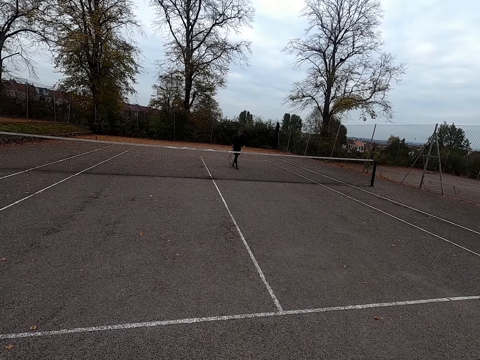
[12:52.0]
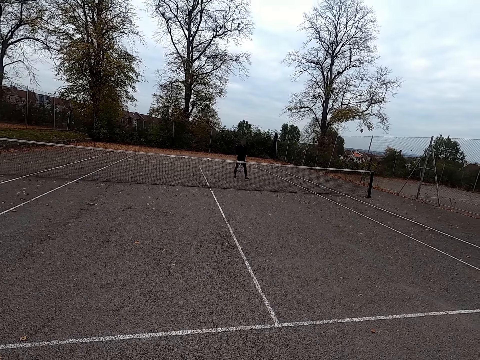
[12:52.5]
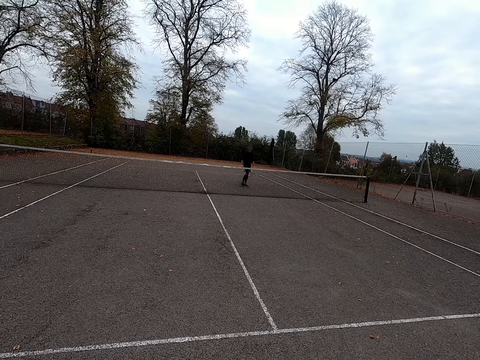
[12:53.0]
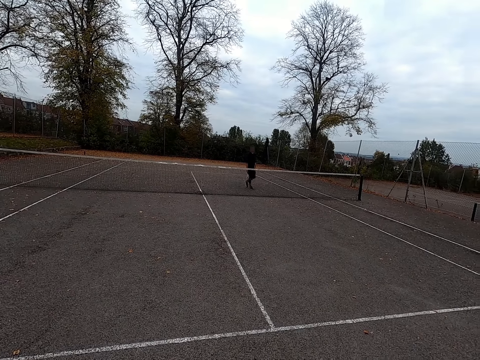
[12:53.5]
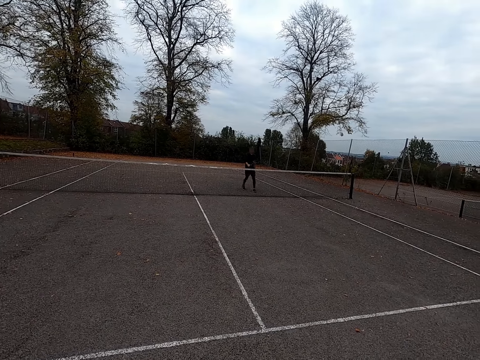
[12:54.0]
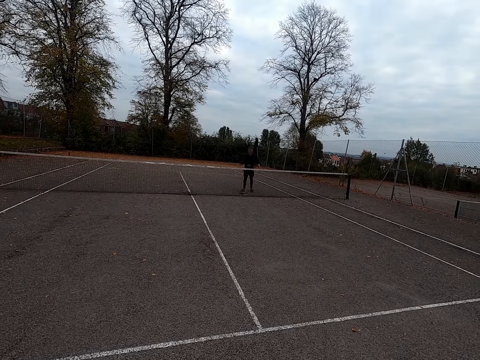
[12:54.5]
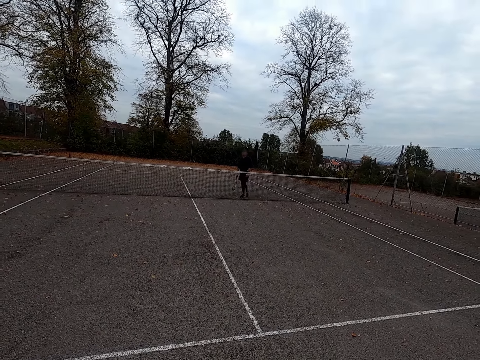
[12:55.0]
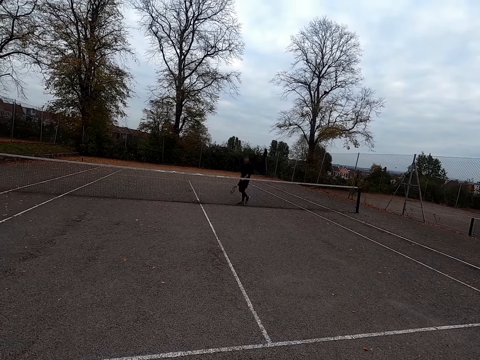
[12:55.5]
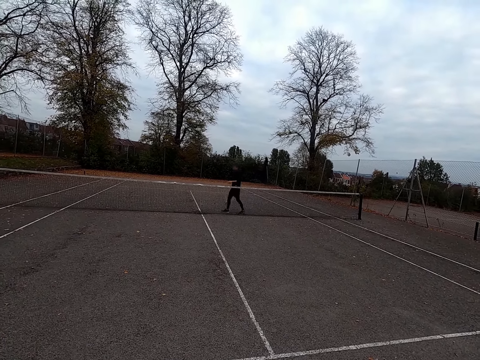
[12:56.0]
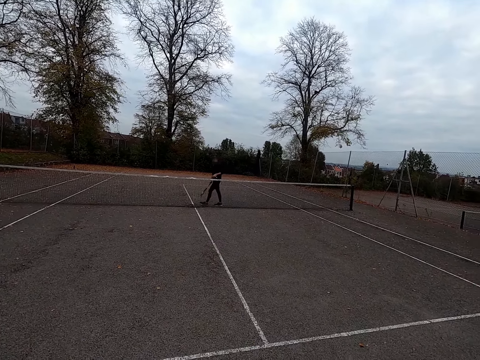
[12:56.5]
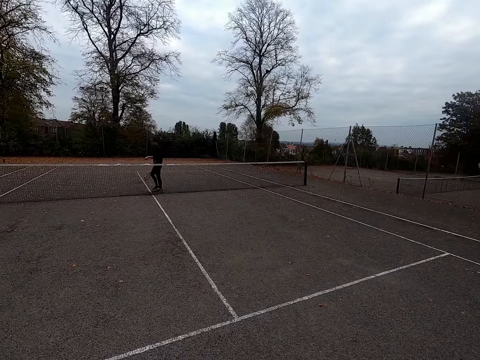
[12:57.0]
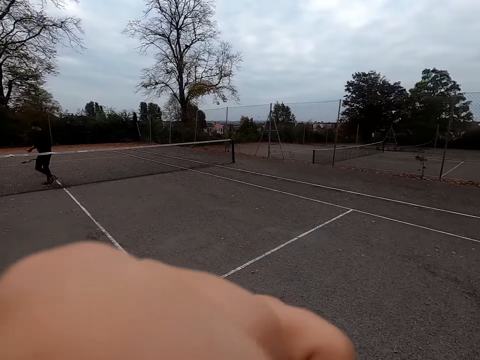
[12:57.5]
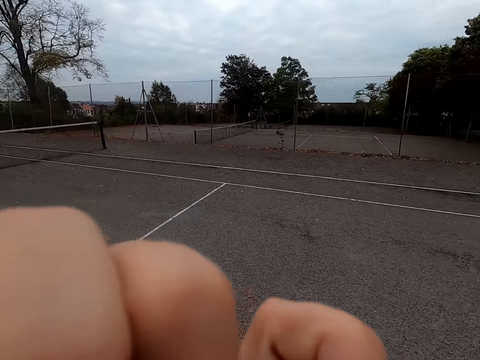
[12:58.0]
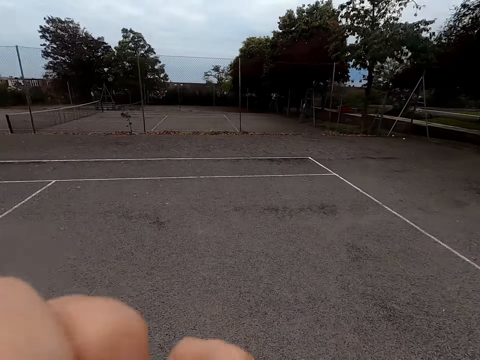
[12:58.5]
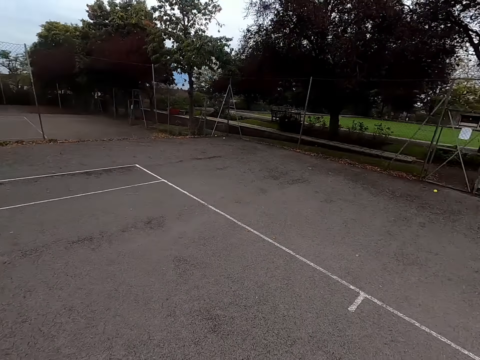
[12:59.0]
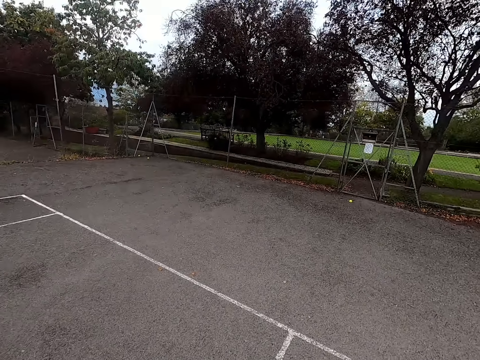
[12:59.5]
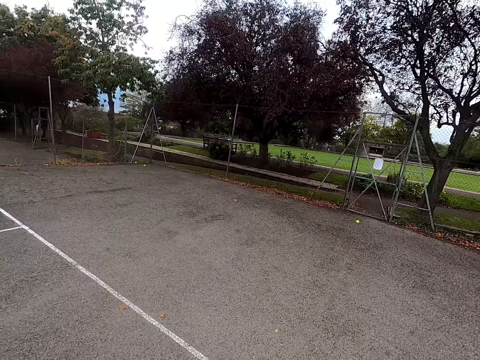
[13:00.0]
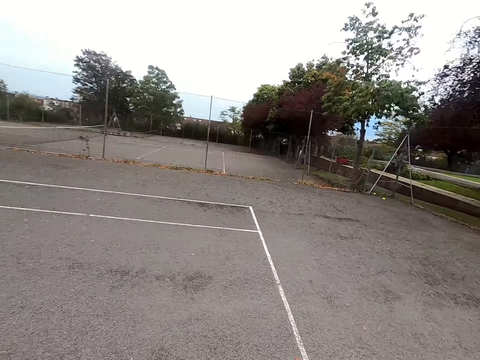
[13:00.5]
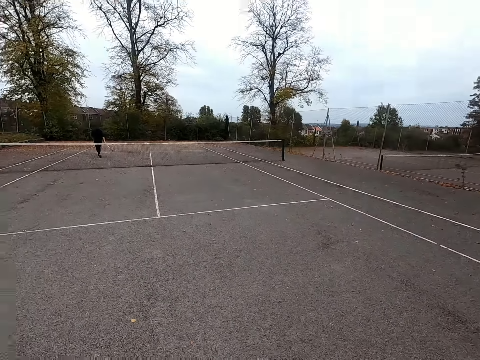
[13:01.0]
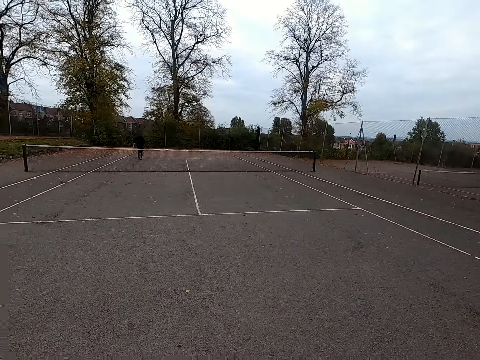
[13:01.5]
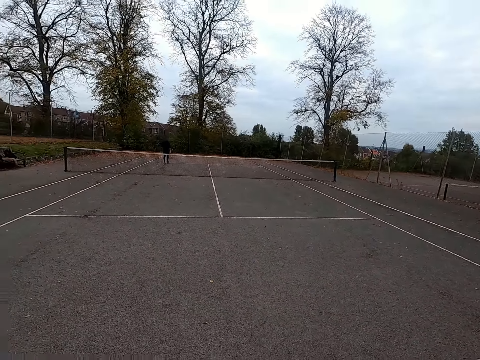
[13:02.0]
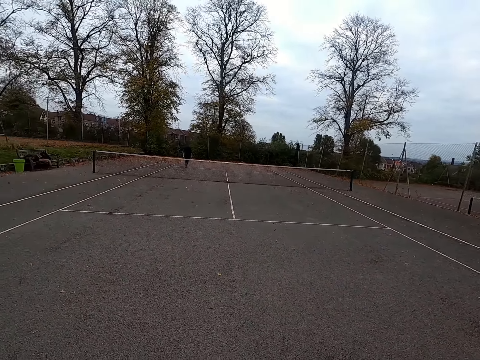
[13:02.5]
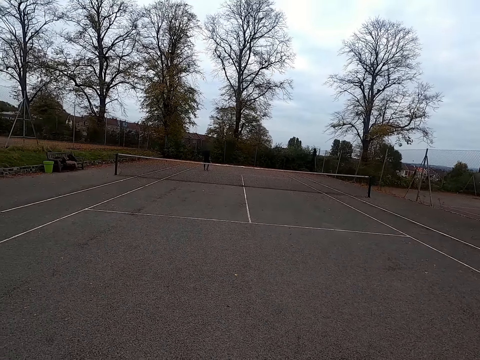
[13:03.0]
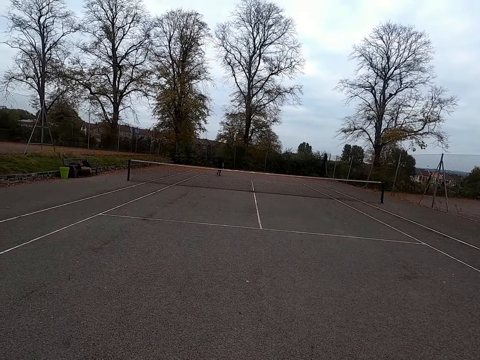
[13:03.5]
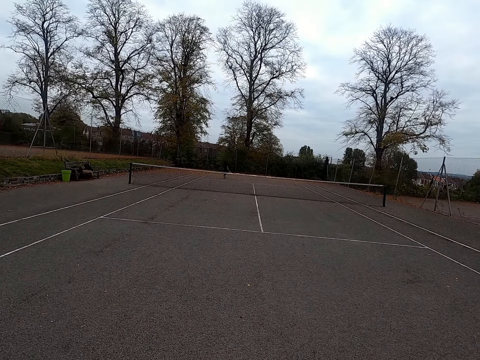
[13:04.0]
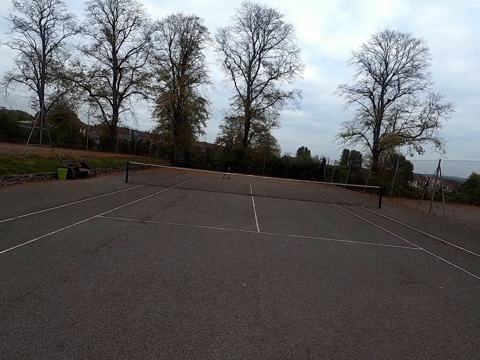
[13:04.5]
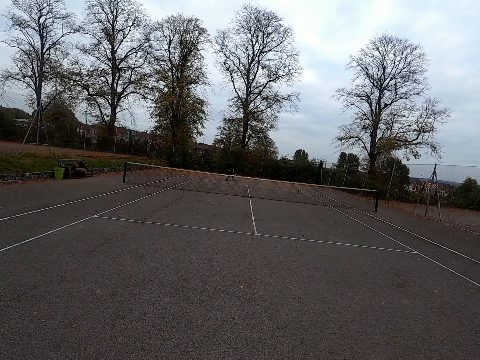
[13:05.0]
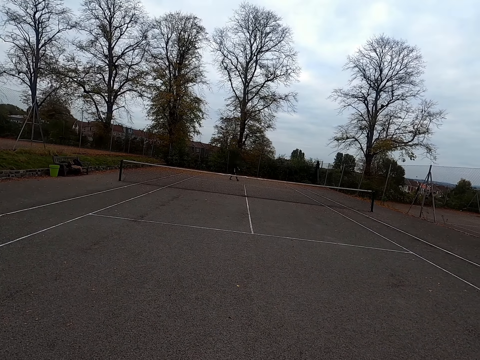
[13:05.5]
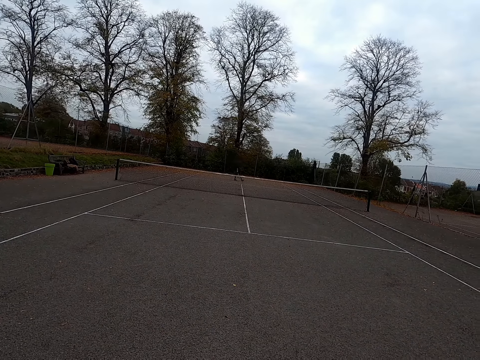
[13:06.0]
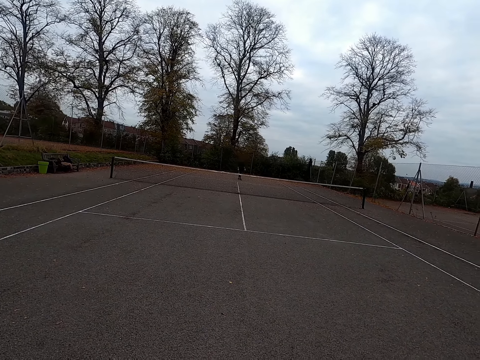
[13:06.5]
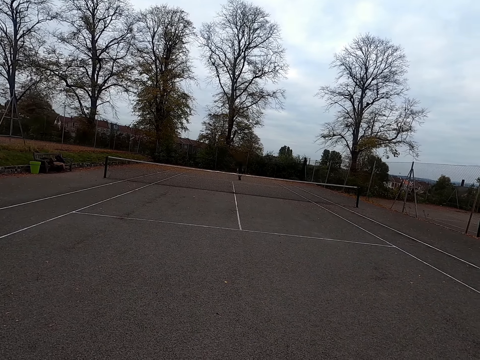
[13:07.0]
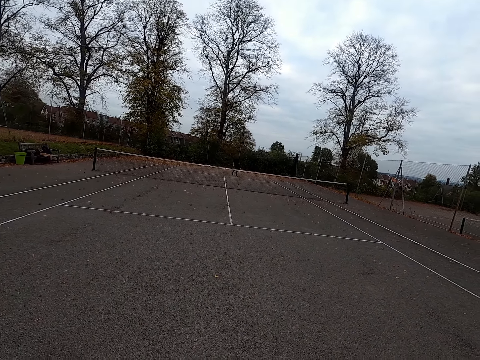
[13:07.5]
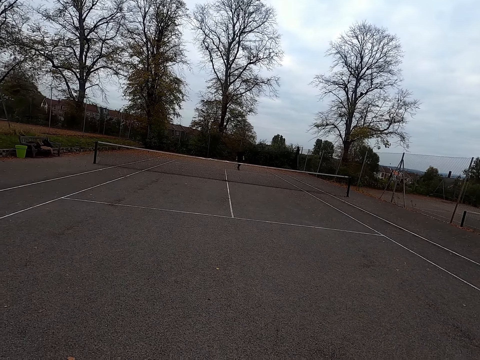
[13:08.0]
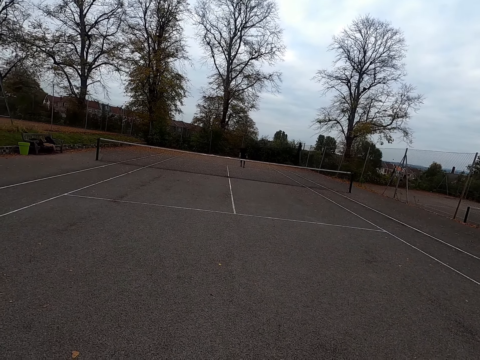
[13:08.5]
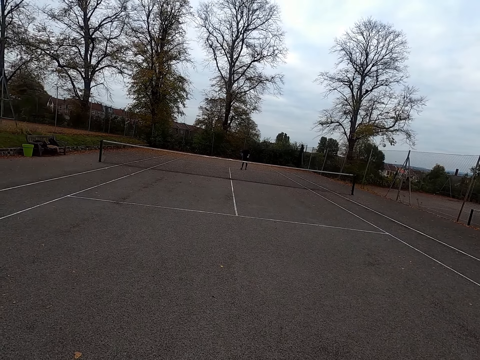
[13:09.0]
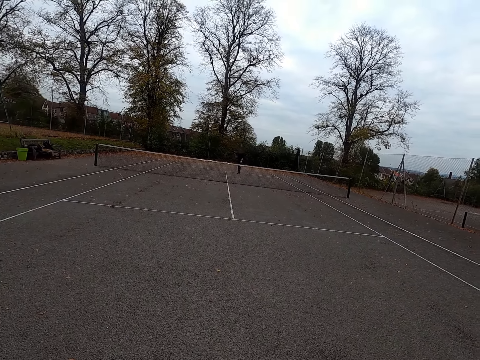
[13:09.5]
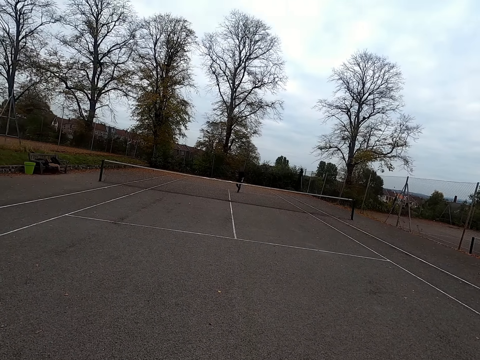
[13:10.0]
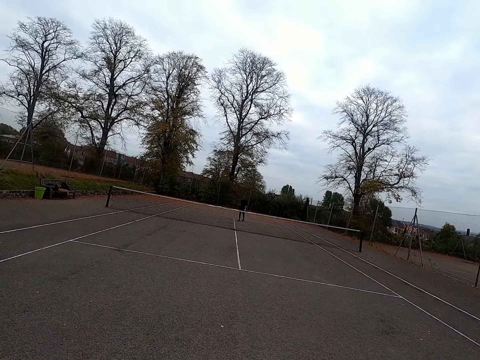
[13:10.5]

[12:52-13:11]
A man walks around. The camera wearer walks around and adjusts the camera. They look around. The man walks around.

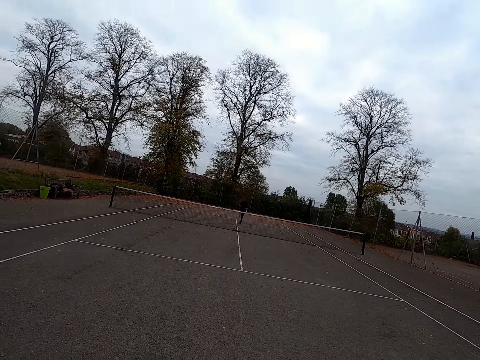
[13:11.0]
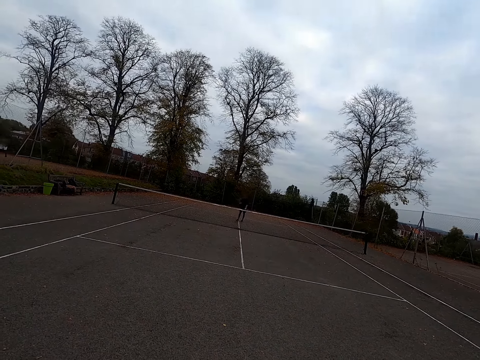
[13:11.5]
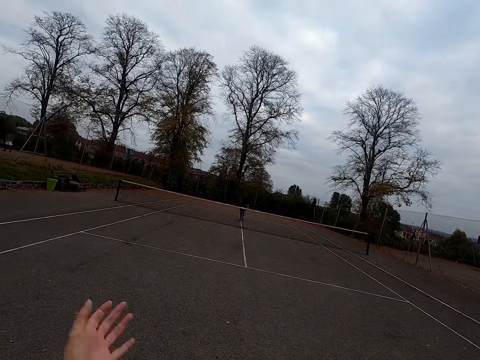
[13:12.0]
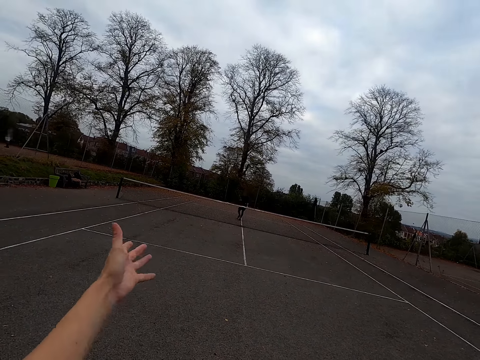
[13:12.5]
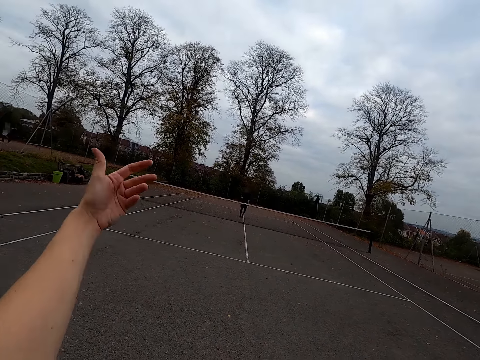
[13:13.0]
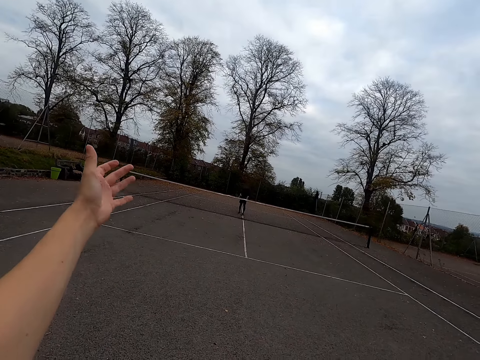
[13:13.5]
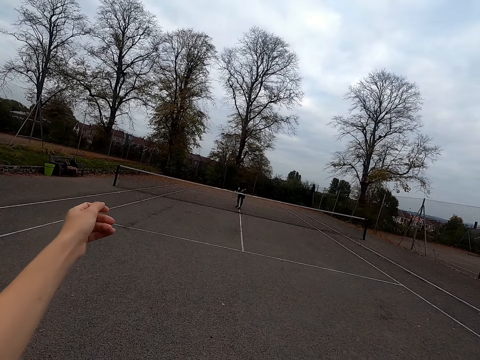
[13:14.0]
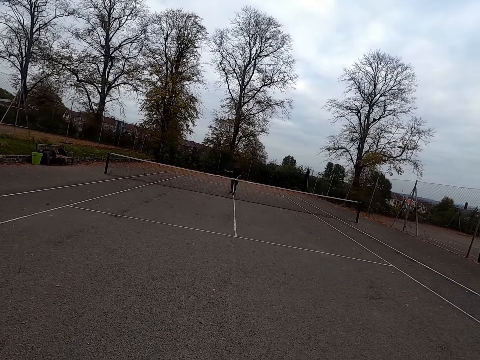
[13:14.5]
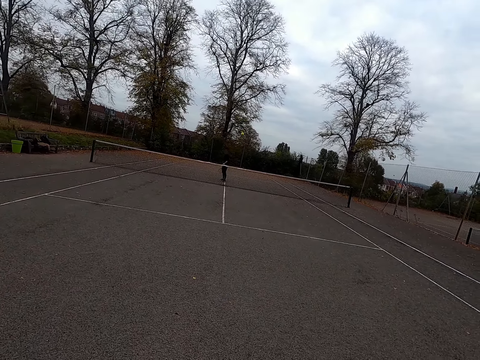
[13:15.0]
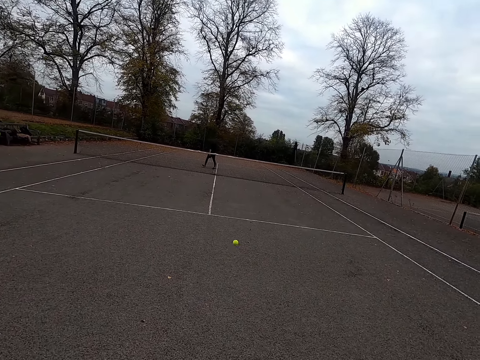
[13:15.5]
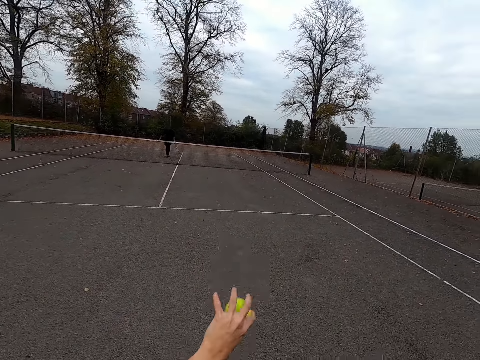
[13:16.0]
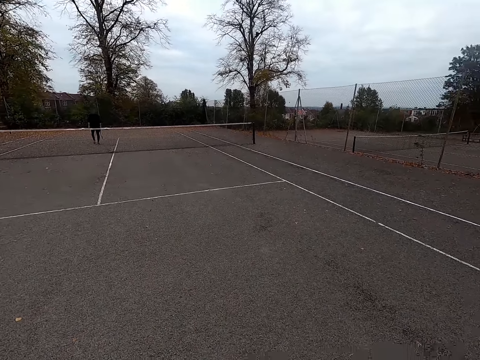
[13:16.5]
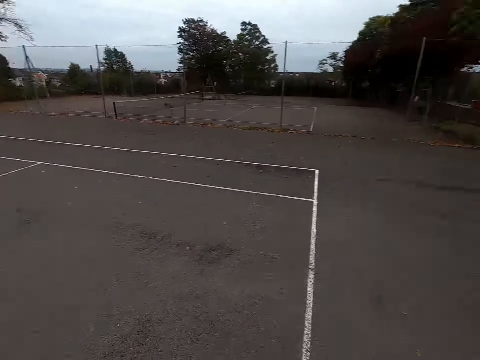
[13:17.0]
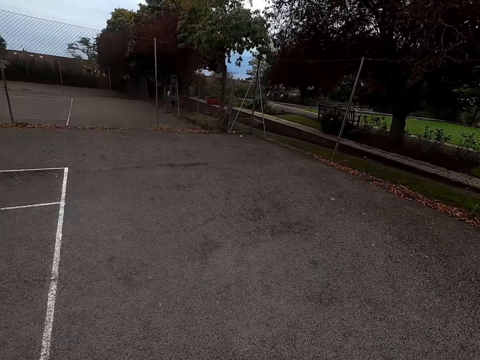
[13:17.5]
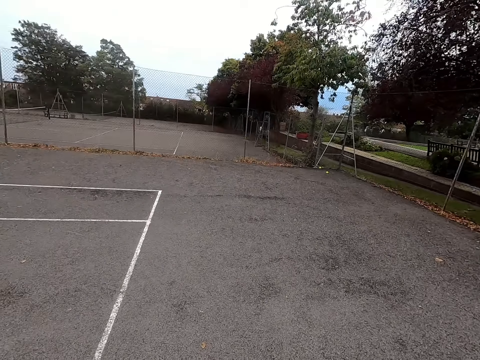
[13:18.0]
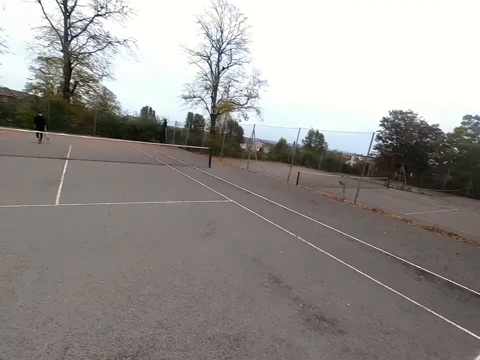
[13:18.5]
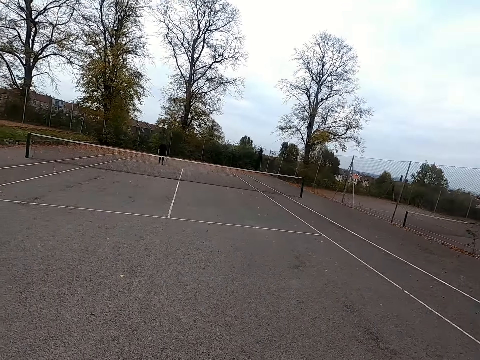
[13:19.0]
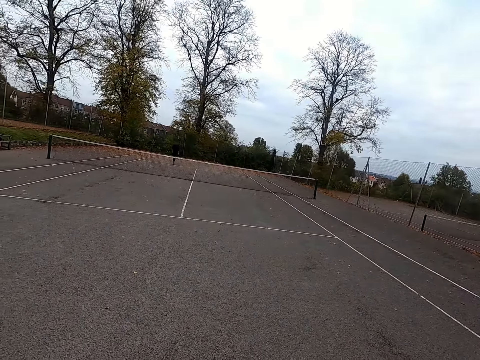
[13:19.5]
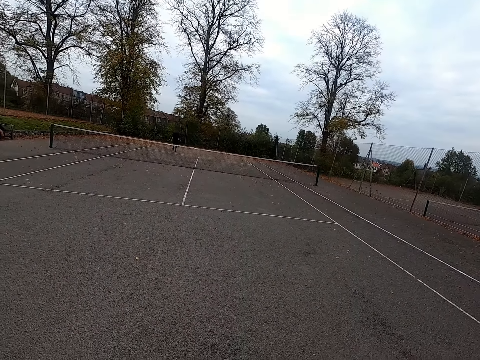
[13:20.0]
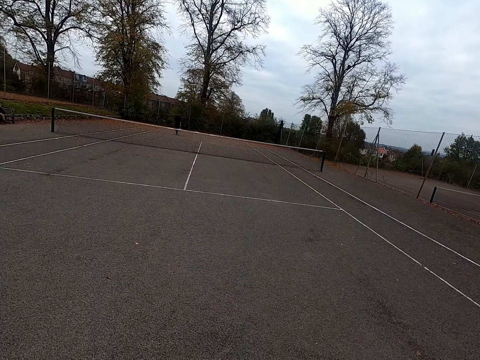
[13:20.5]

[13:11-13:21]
The camera wearer straightens her hand. She swings the hand. A man throws the ball with the tennis bat. The camera wearer takes a tennis ball. She looks around. The man walks around.
